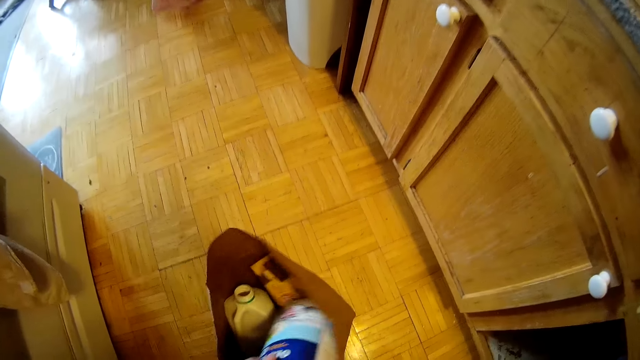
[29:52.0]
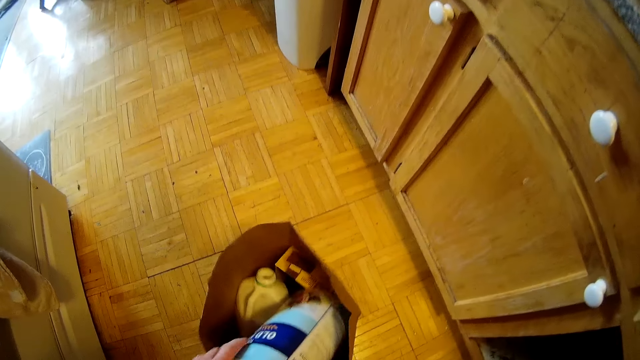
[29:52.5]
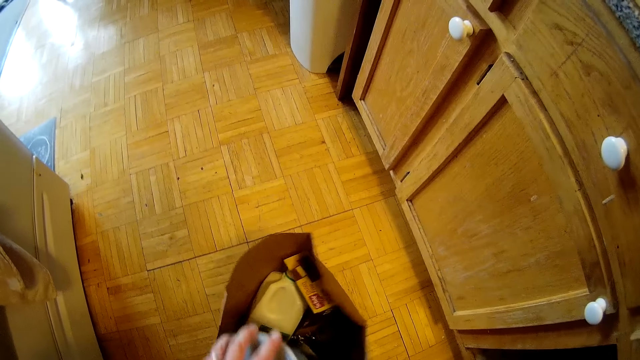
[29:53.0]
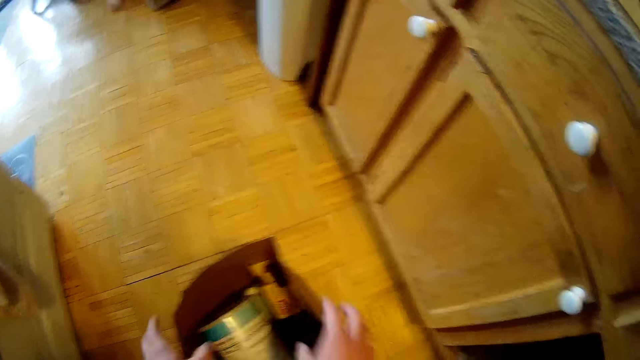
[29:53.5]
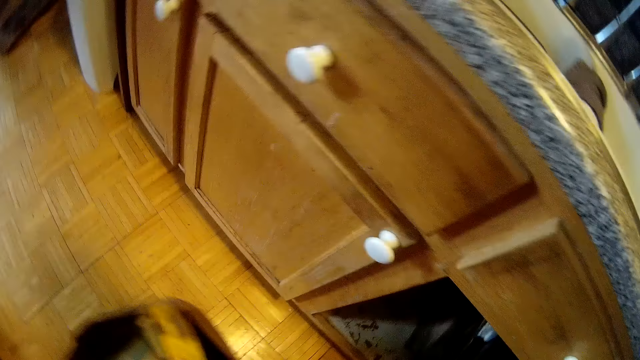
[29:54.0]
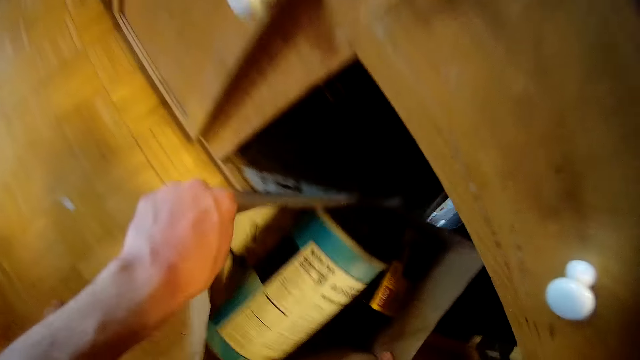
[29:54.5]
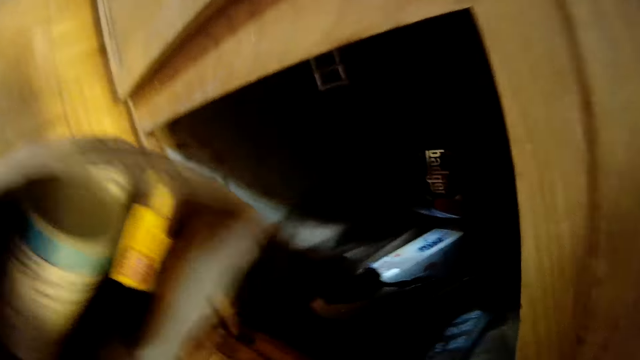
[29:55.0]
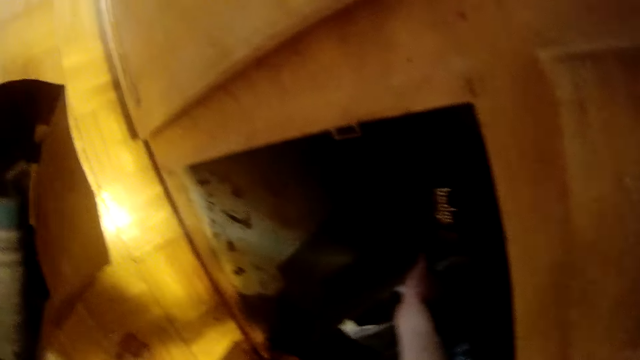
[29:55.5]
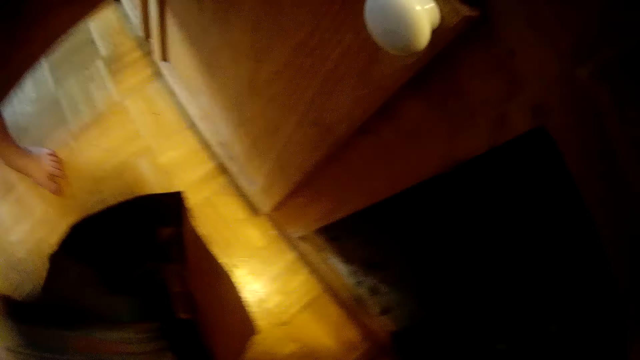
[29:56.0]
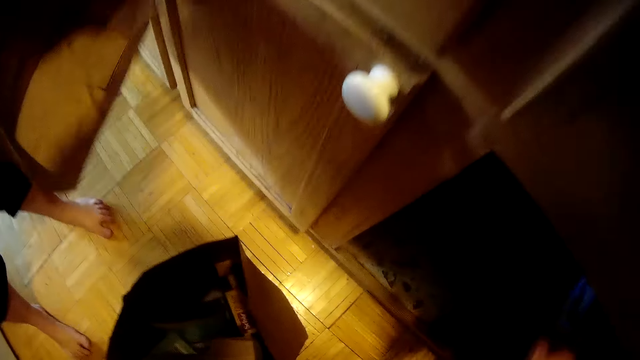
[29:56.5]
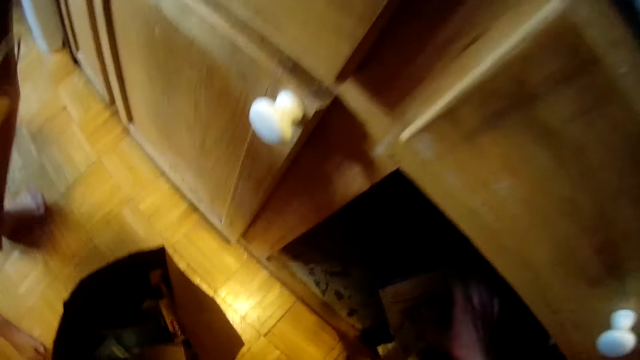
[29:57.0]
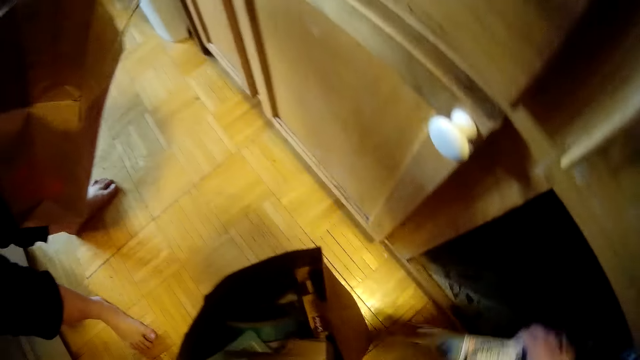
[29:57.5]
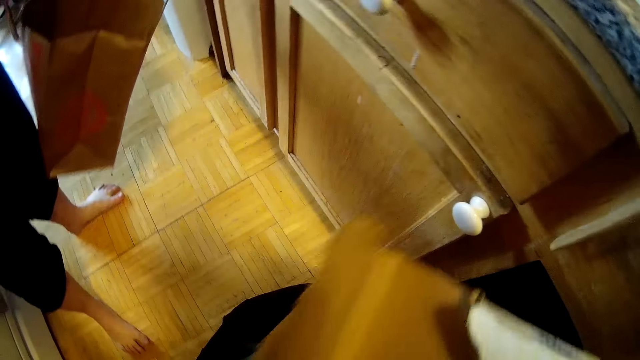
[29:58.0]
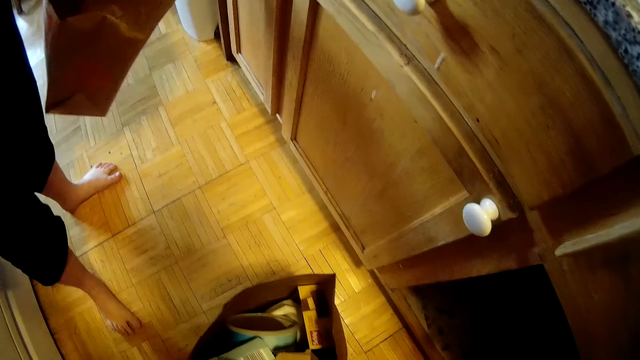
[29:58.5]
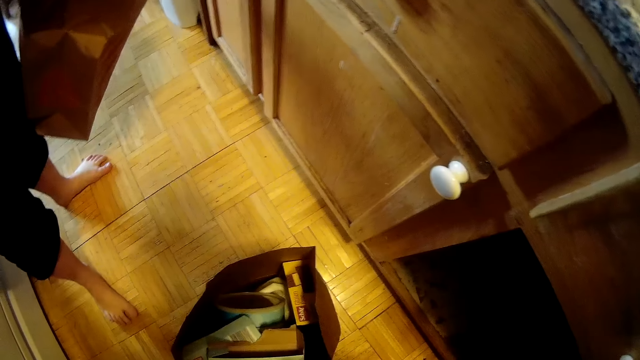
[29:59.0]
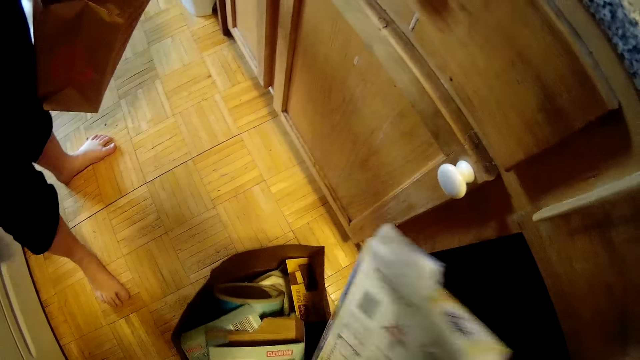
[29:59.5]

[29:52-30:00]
The camera wearer puts the blue container into the shopping bag on the floor with his left hand. He lifts the bag on the floor with both hands. He moves the bag towards the cabinet. He drops the bag on the floor. A woman walks towards the camera wearer. The woman drops a pack into the bag on the floor with her right hand. The woman holds a paper bag in her left hand. The camera wearer holds a shopping bag in the cabinet. He brings out a carton from the cabinet with his right hand.
